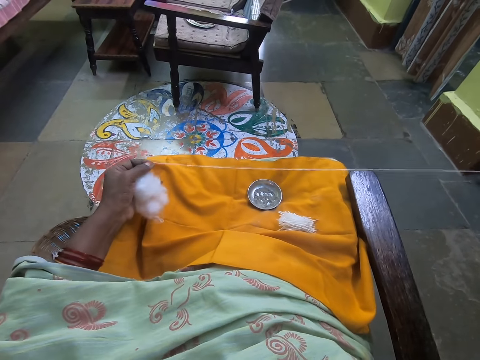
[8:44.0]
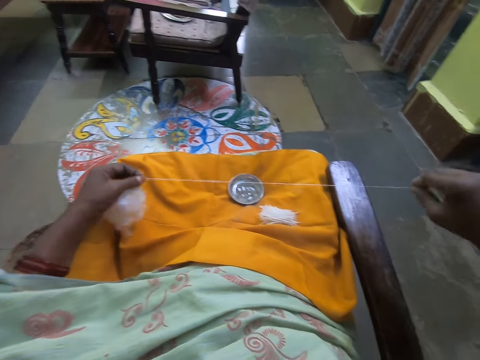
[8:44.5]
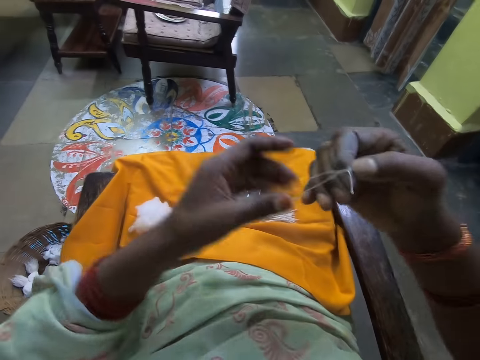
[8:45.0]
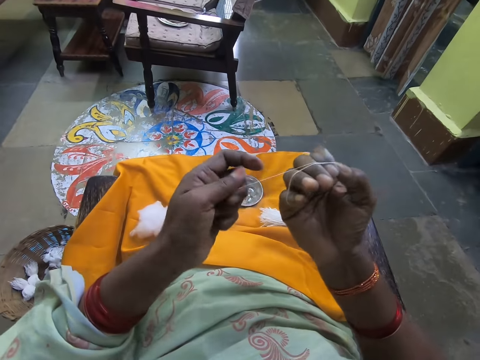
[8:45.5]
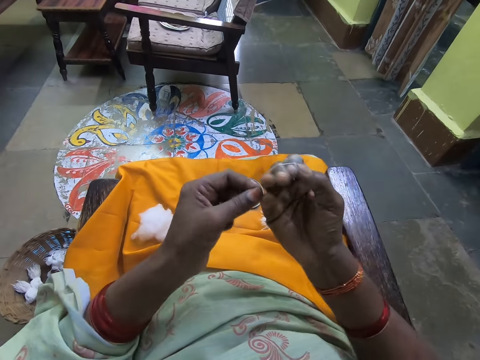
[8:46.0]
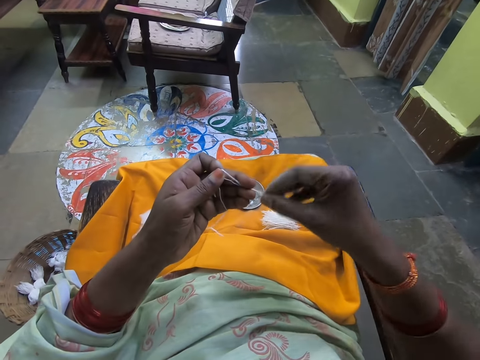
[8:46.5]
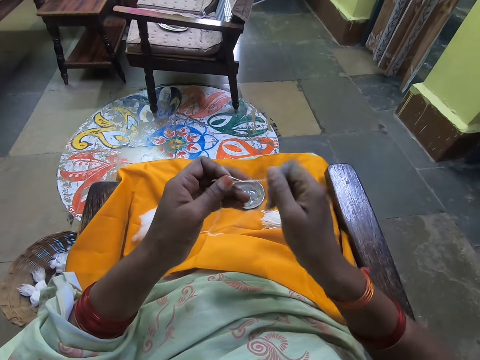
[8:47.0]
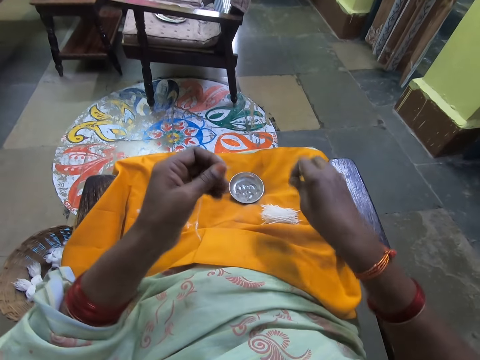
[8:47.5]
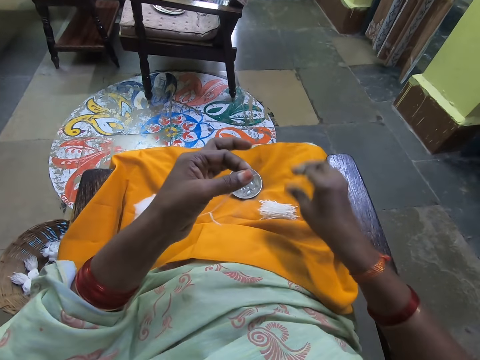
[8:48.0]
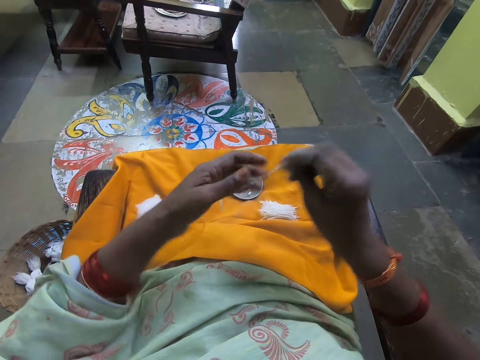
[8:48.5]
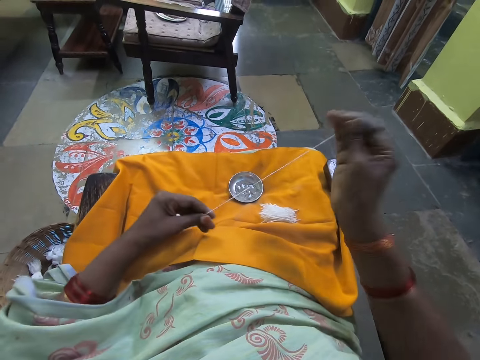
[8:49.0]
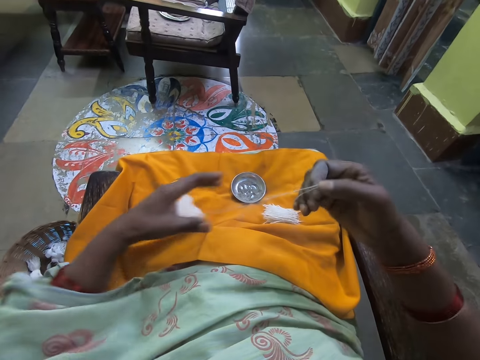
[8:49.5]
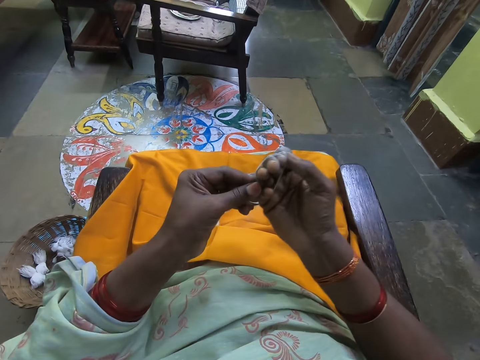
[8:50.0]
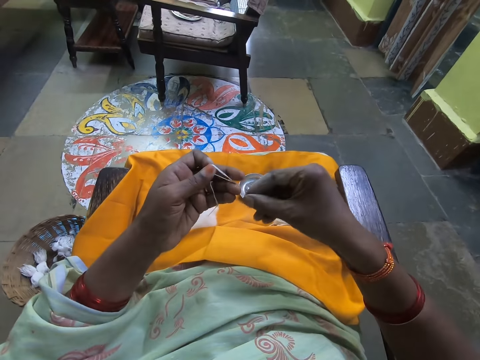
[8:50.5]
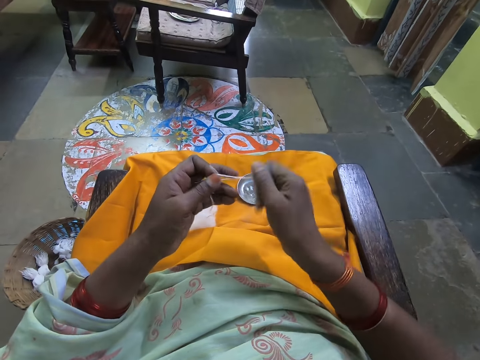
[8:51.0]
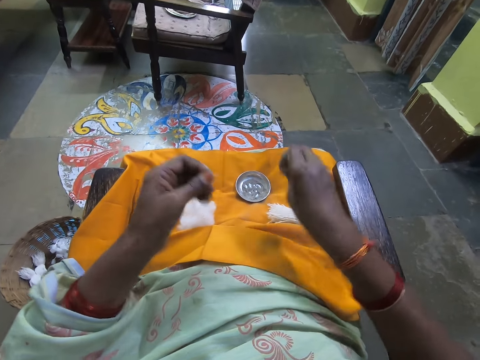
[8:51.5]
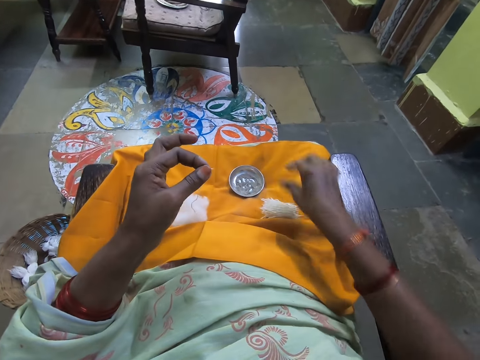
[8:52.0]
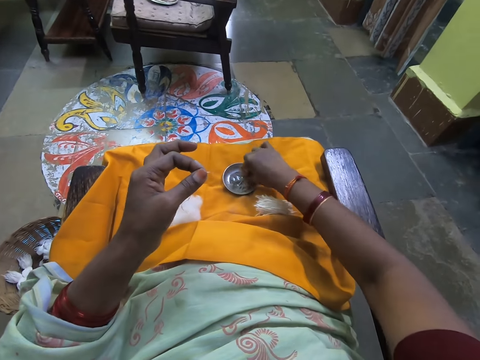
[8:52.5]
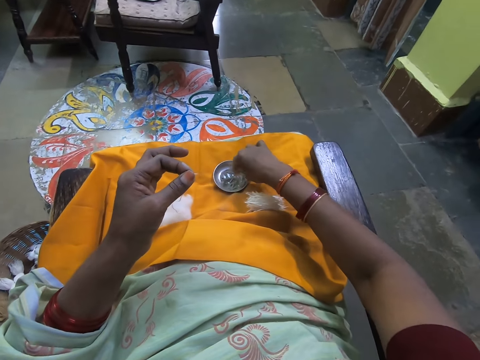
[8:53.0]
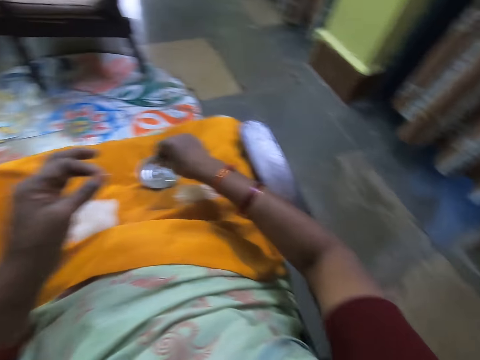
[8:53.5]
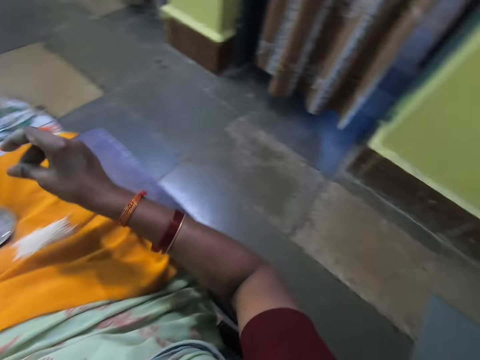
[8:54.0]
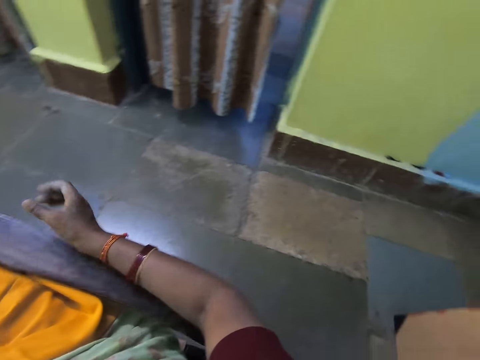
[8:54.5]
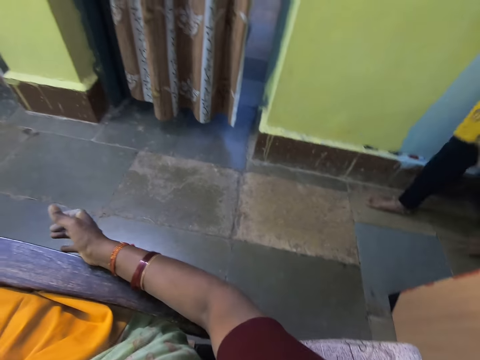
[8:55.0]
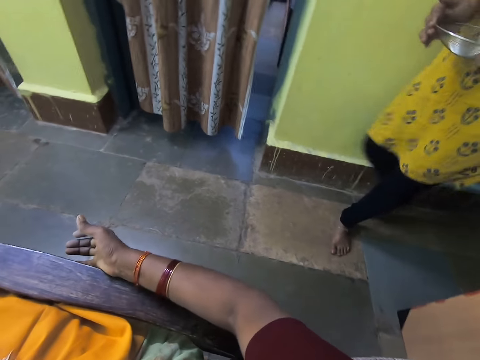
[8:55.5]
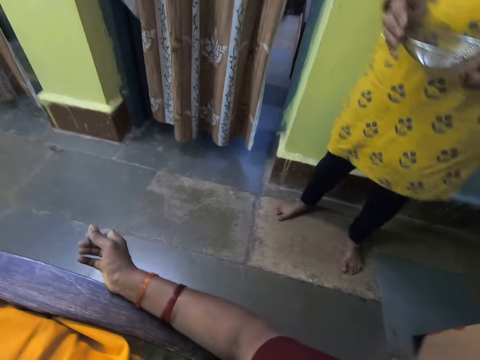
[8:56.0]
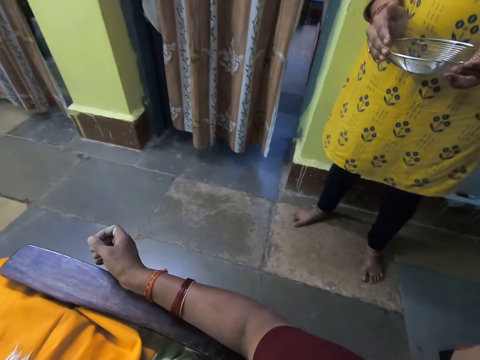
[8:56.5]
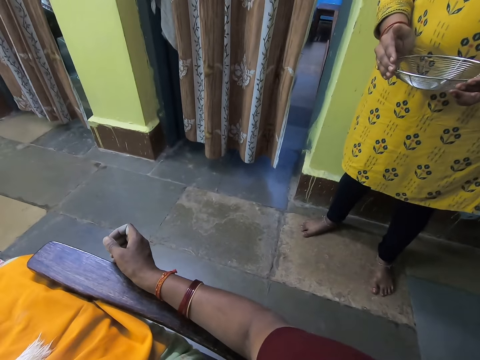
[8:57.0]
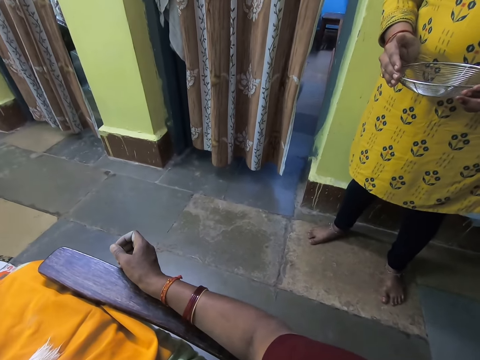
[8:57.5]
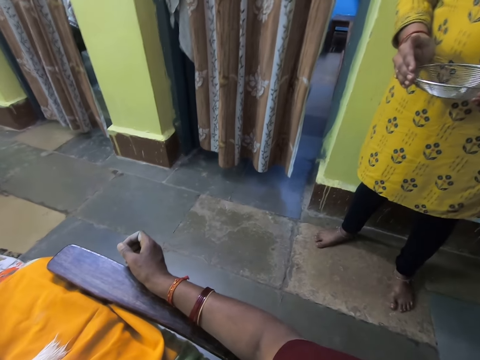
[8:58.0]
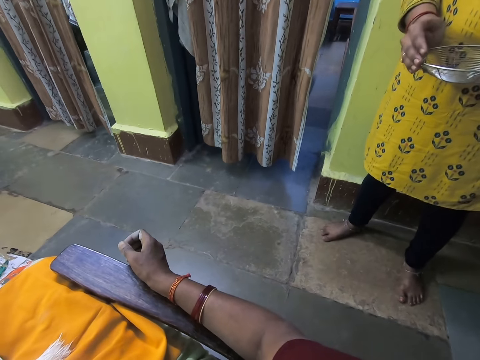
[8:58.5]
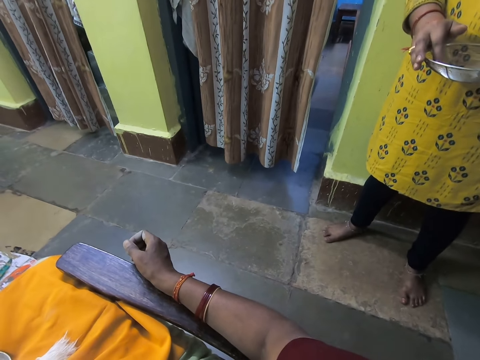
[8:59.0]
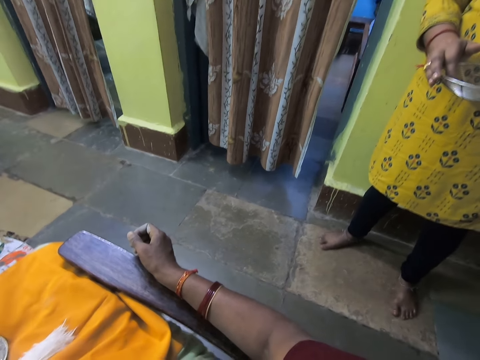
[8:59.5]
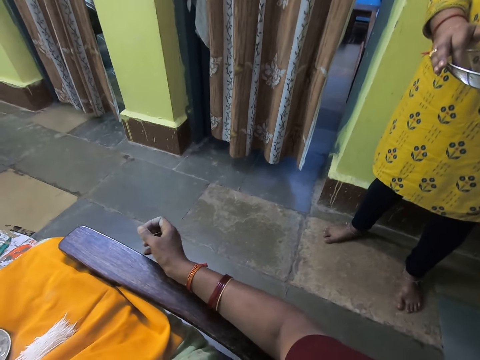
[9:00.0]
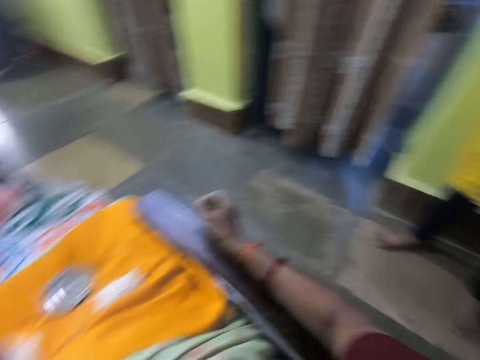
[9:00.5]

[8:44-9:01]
The camera wearer rolls the cotton fiber on her hand. She holds the cotton fiber with her left hand. She cuts the cotton fiber with her hand and puts the cotton fiber on her lap. She rolls the cotton fiber on her hand. She holds the cotton fiber with her left hand. She cuts the cotton fiber with her hand, puts the cotton fiber on her lap, and touches something on her lap. She looks around the house. A woman walks around the house. The woman stands in the house. The camera wearer talks with the woman.

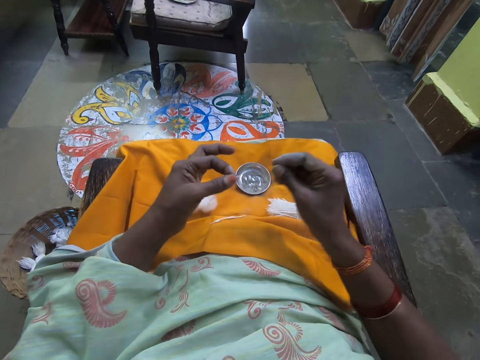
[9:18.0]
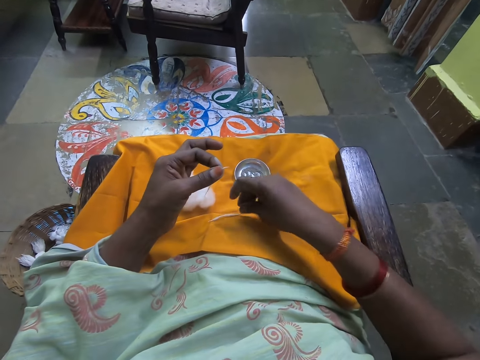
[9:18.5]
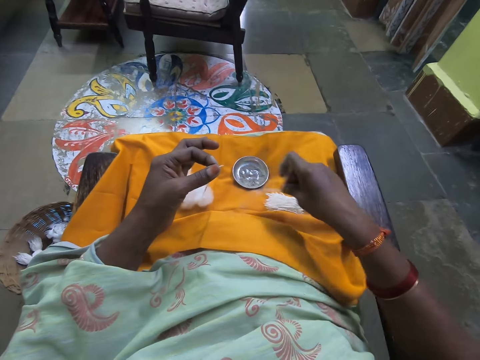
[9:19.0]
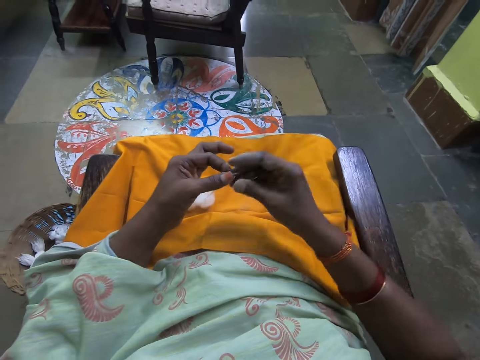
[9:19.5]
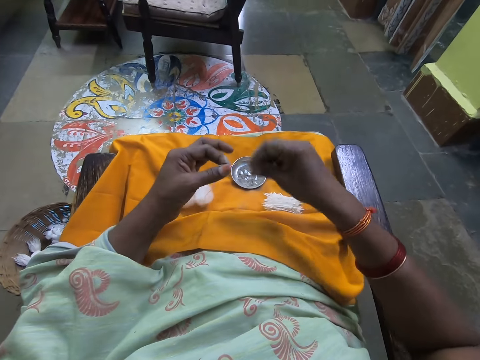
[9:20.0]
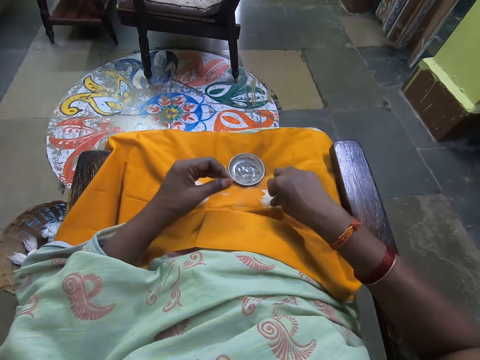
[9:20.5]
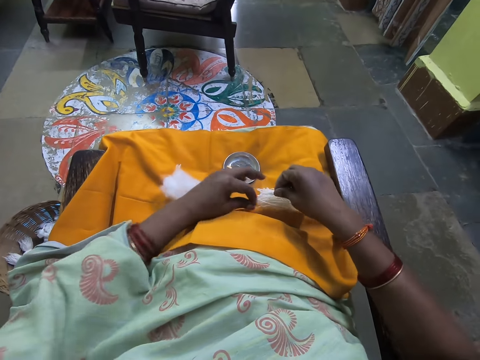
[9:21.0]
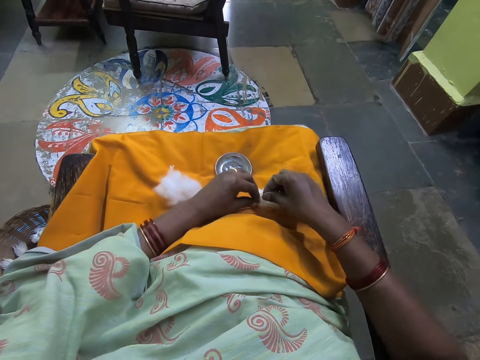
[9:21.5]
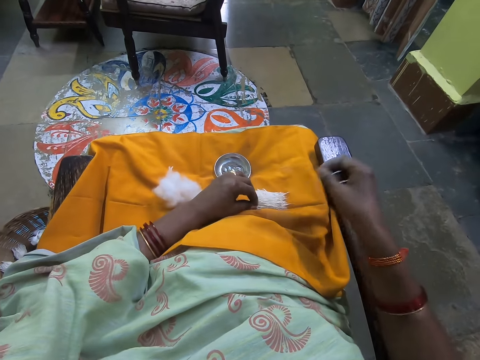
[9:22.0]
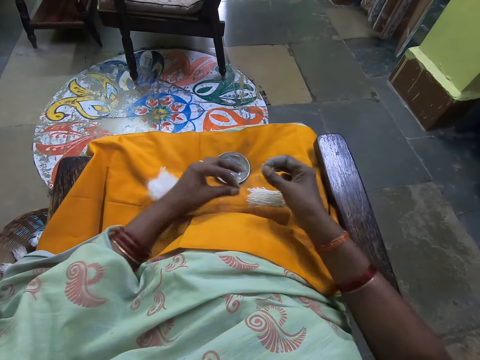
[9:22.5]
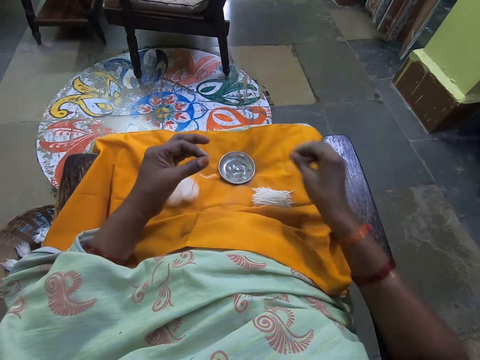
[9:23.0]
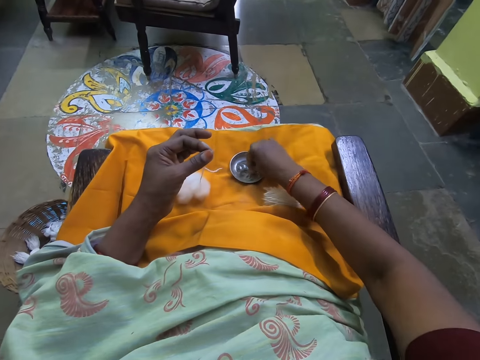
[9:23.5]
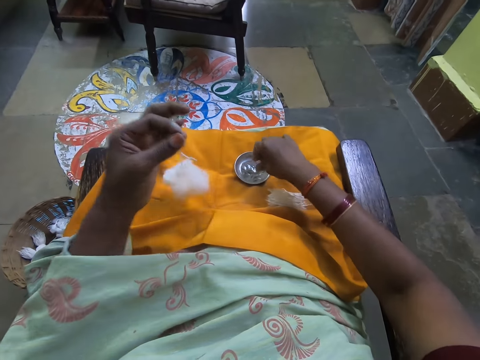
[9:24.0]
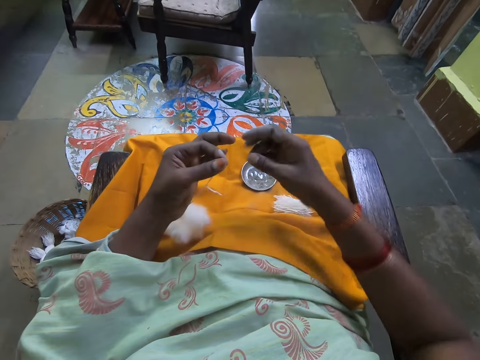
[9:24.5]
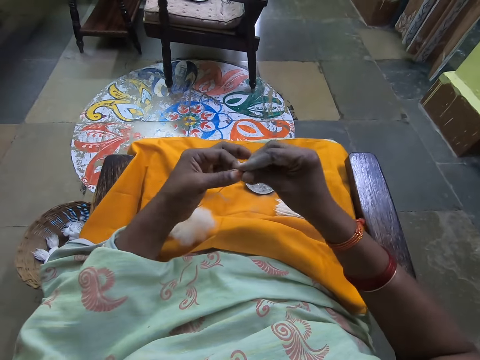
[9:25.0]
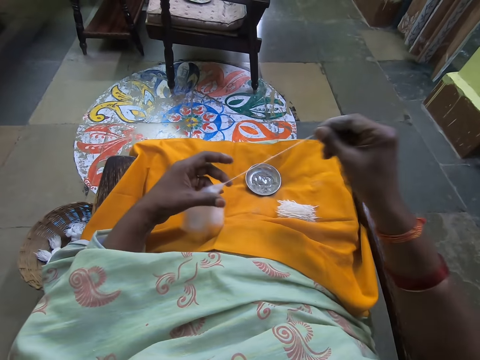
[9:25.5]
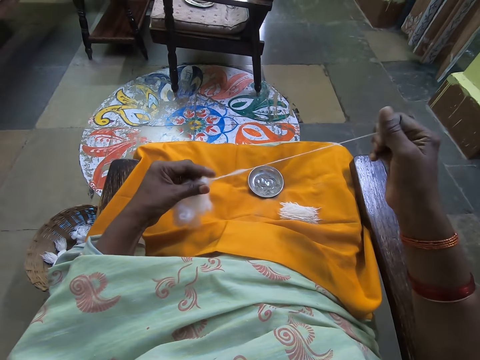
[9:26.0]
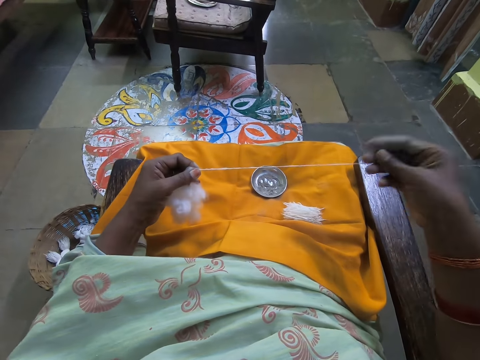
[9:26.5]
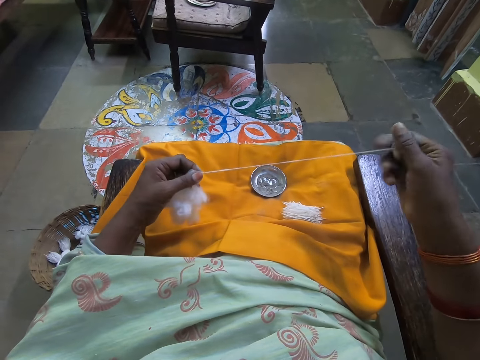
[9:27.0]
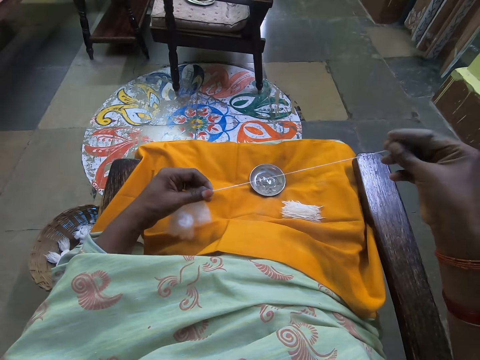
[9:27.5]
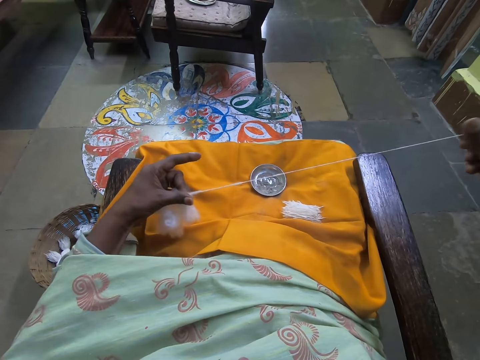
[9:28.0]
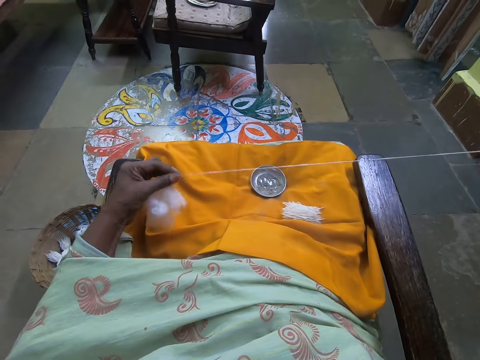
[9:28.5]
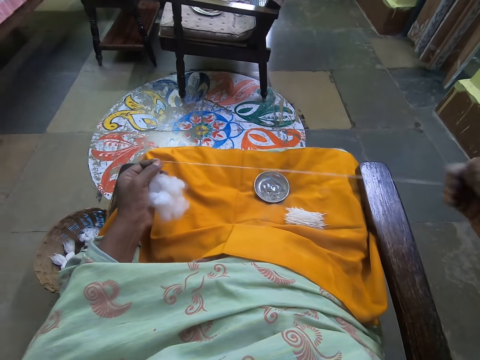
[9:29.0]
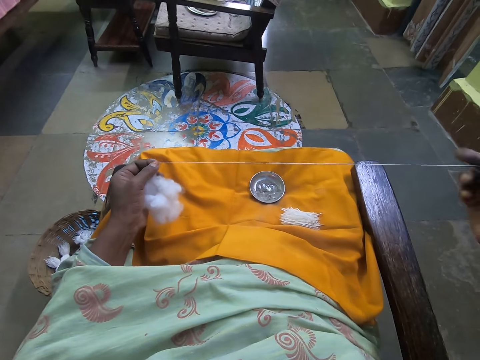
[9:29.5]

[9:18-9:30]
The camera wearer moves wool or cotton on her lap with her right hand. She touches the wool in her left hand with her right hand. She removes dirt from the wool on her lap with her right hand. She removes dirt from the wool on her lap with both hands. She touches the small metal on the lap with her right hand. She holds the cotton. She drags some wool with her right hand from the wool in her left hand.
